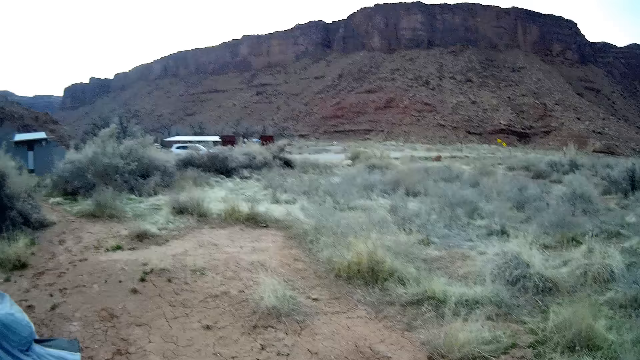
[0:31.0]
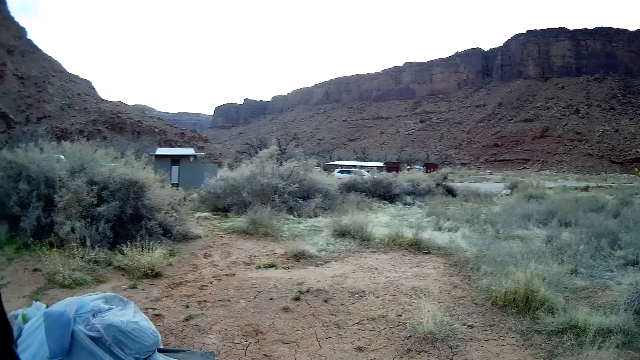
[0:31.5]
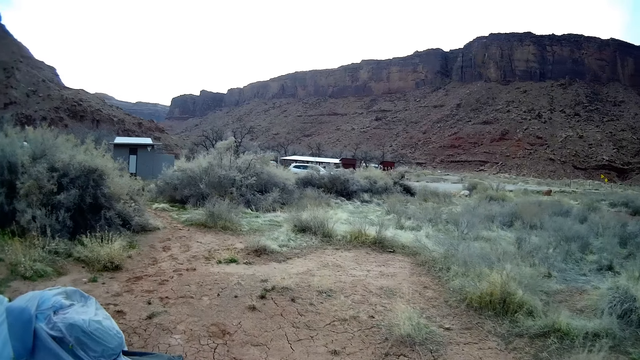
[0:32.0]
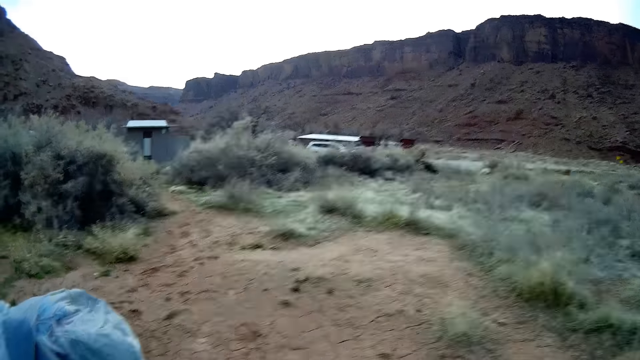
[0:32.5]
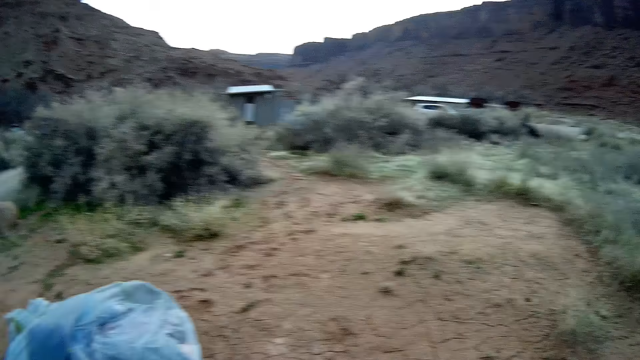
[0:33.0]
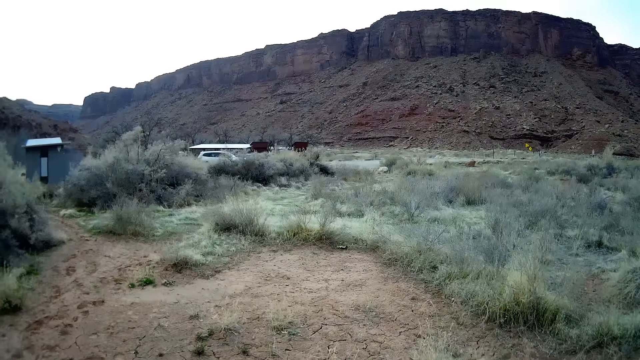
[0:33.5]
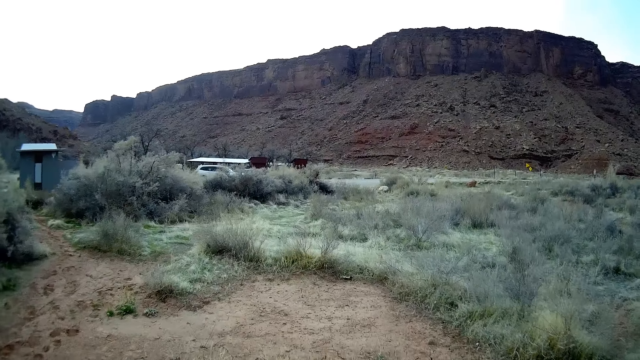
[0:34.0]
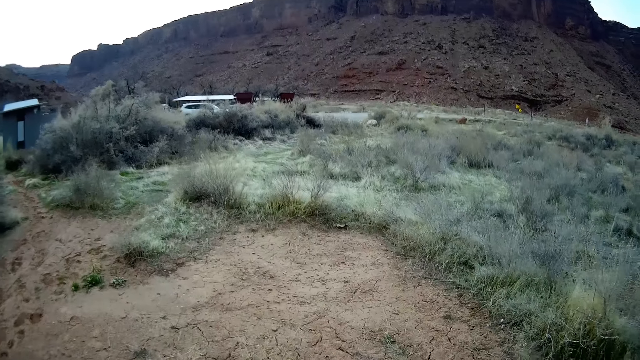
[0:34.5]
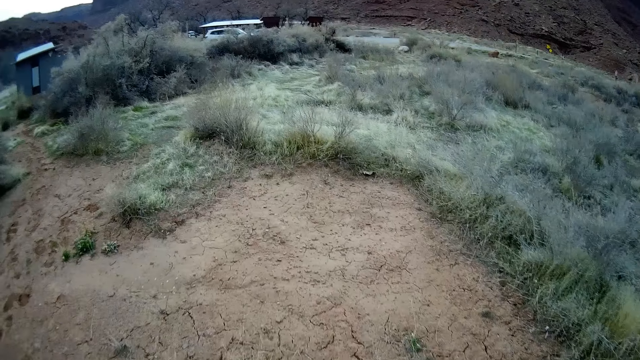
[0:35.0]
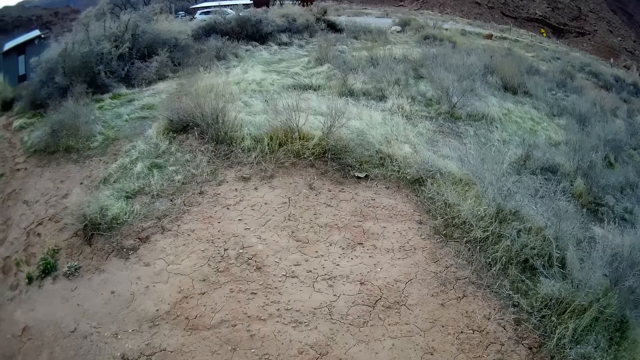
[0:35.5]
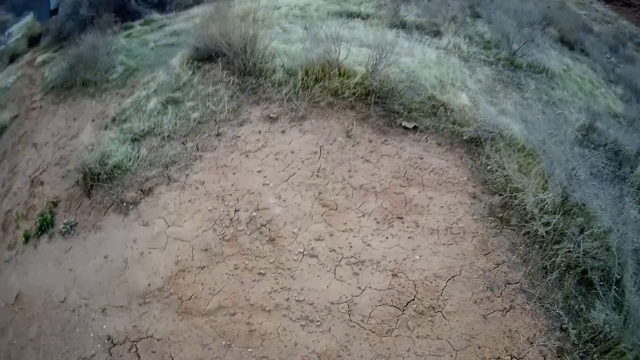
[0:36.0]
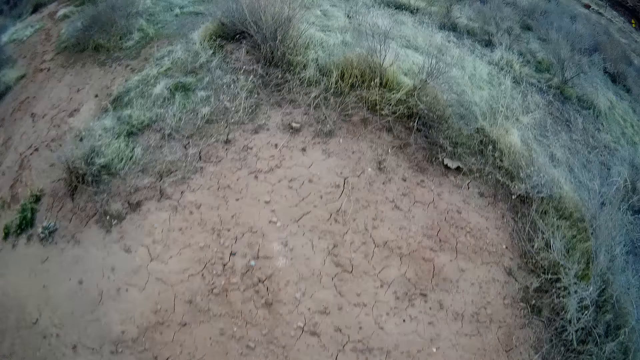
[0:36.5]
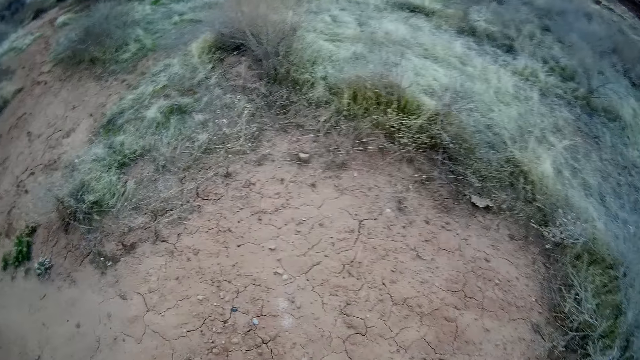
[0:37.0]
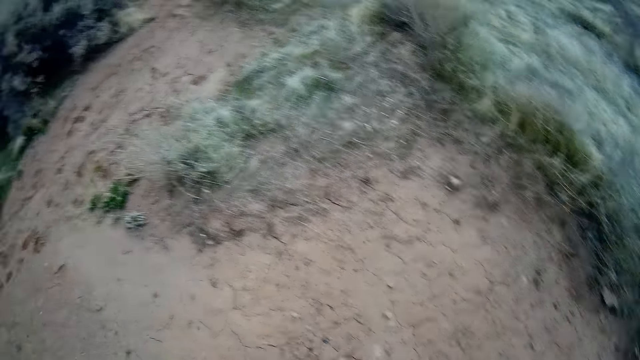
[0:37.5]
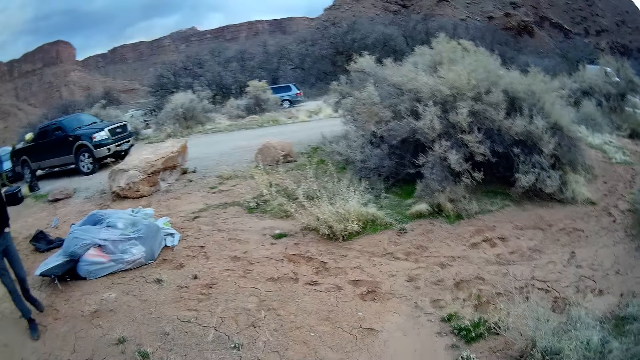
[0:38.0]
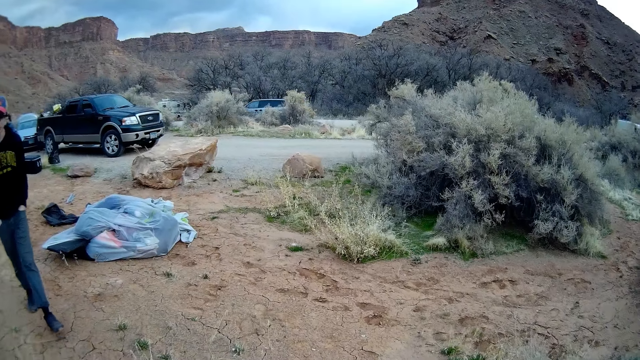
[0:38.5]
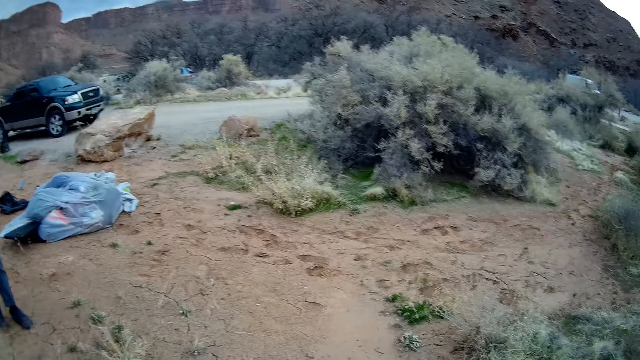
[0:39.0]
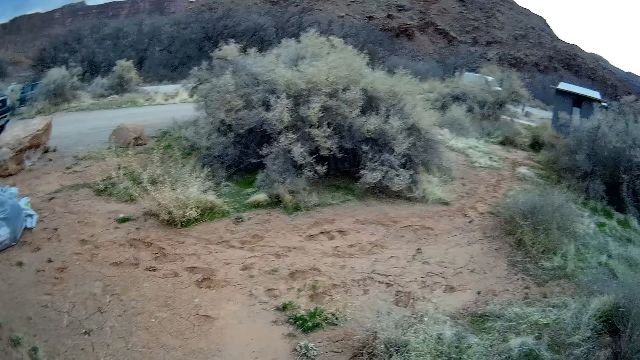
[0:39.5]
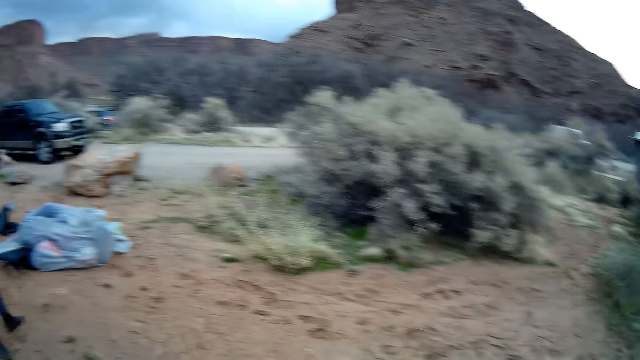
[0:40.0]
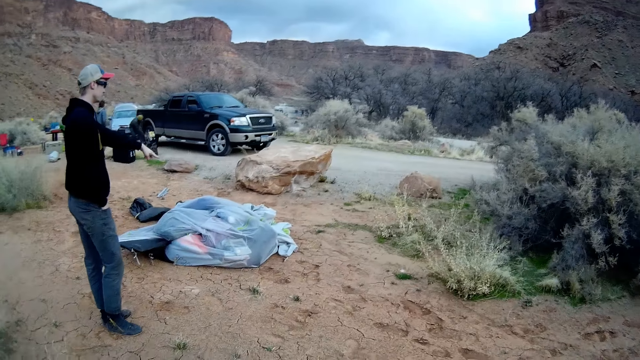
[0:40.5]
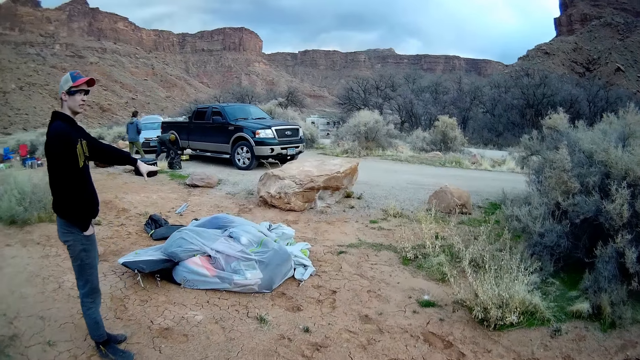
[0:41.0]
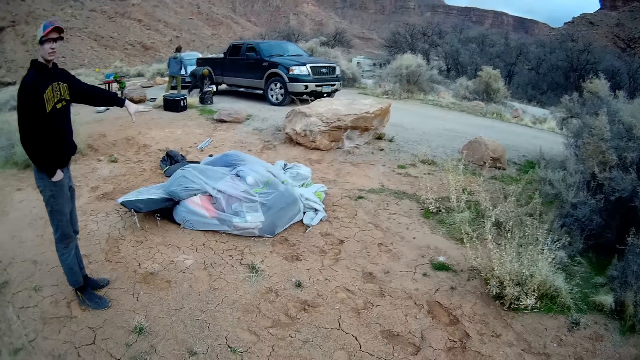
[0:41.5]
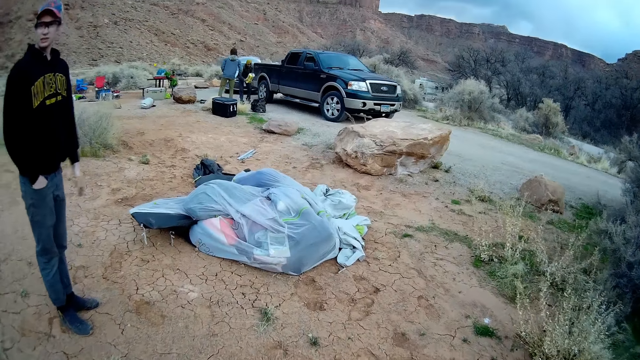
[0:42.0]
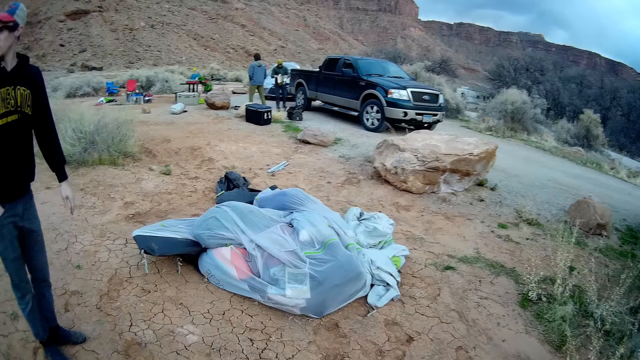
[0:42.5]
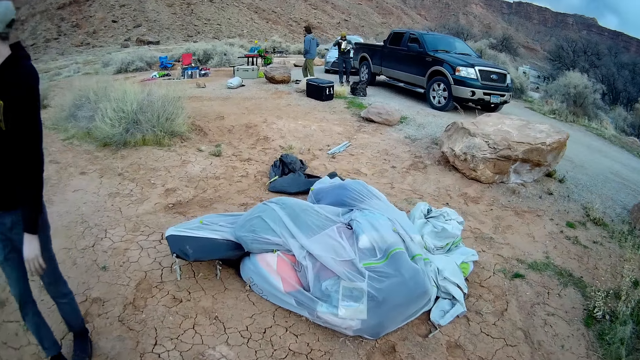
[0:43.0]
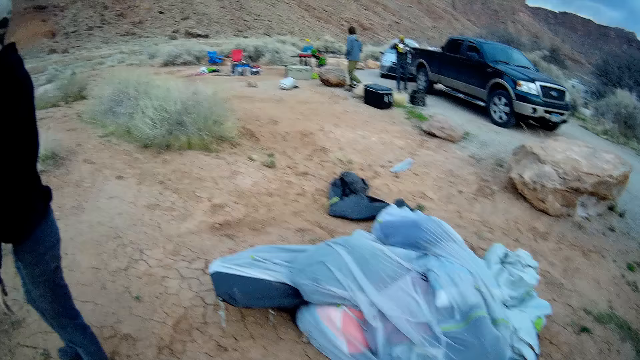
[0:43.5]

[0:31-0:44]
The camera wearer stands on the ground. They walk around a camp site. A man walks on the ground. Another man places both hands in his pocket. The camera wearer stands on the ground. The other man makes a hand gesture towards the ground. Another man puts something on the ground. Another man stands on the ground. Another man picks up a carton from the ground with both hands.

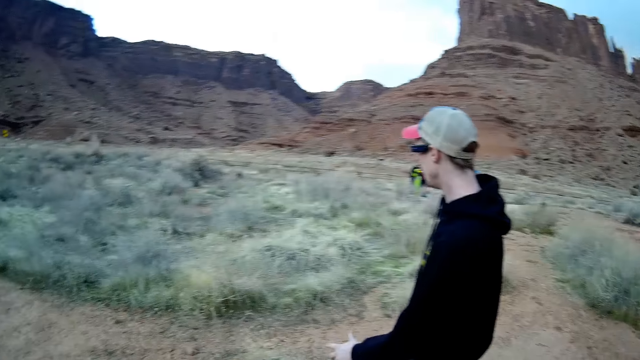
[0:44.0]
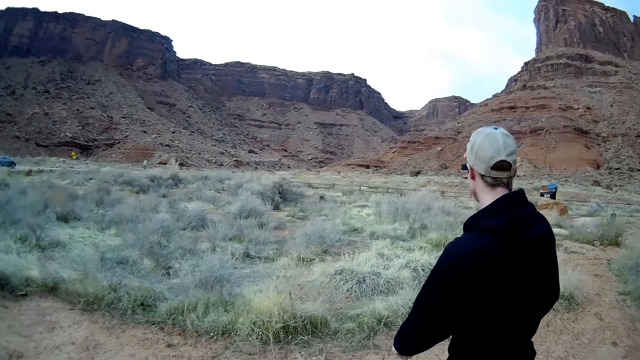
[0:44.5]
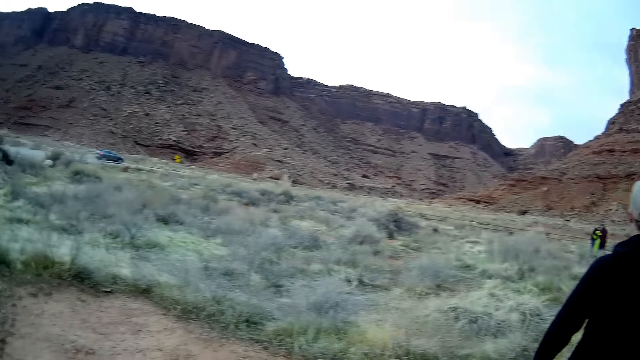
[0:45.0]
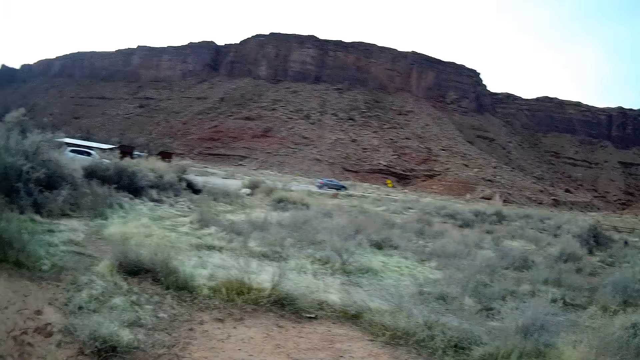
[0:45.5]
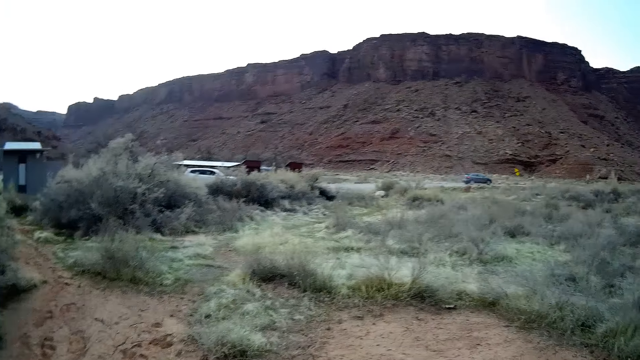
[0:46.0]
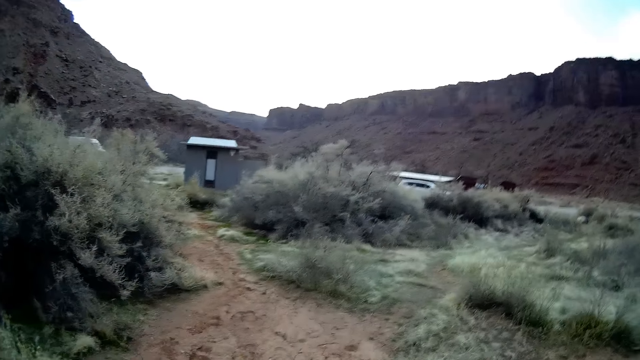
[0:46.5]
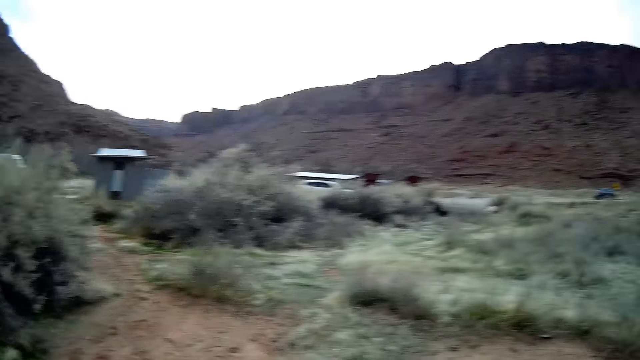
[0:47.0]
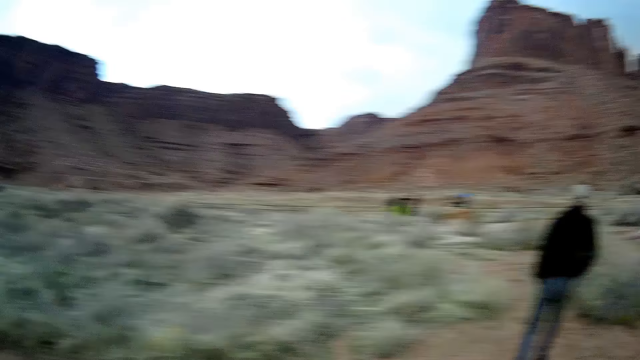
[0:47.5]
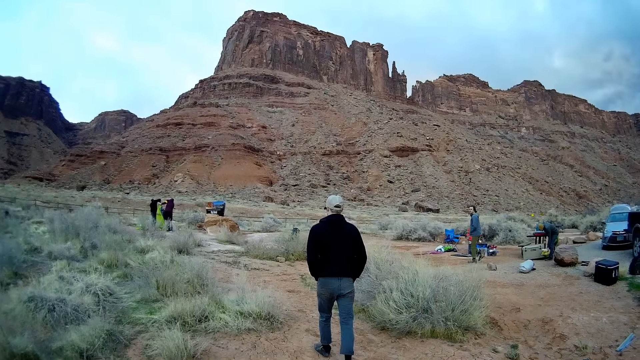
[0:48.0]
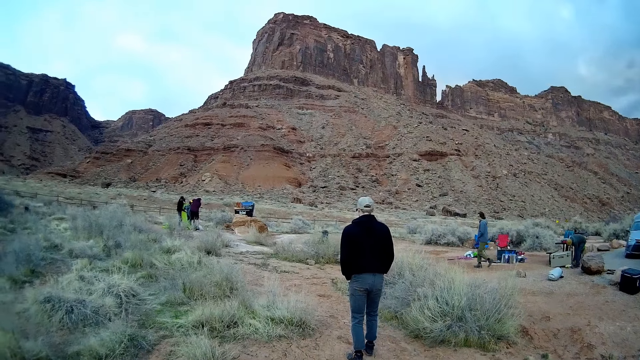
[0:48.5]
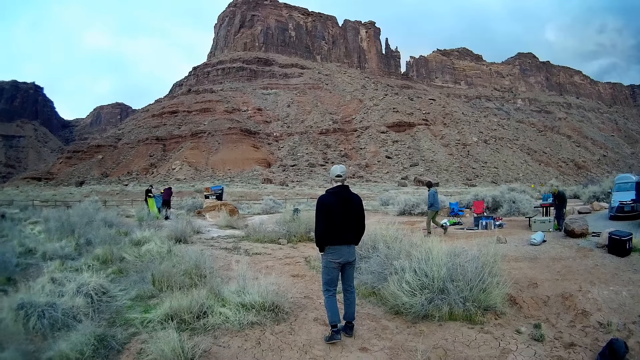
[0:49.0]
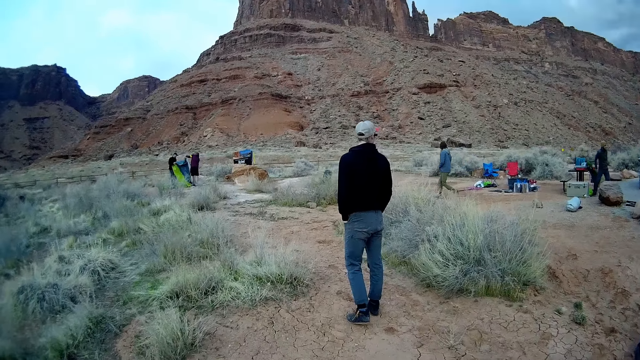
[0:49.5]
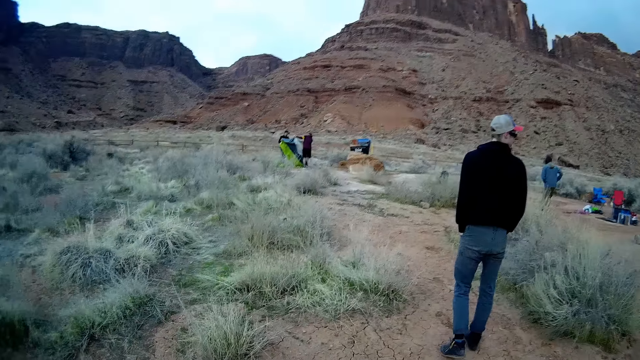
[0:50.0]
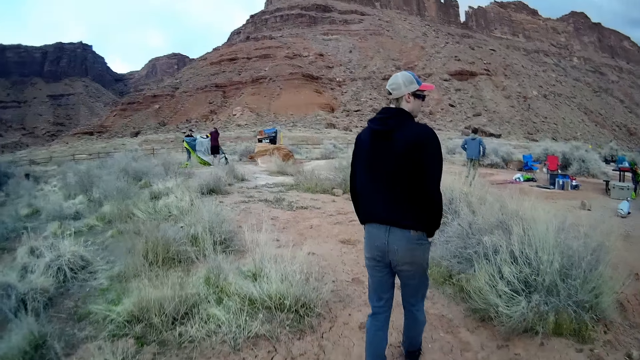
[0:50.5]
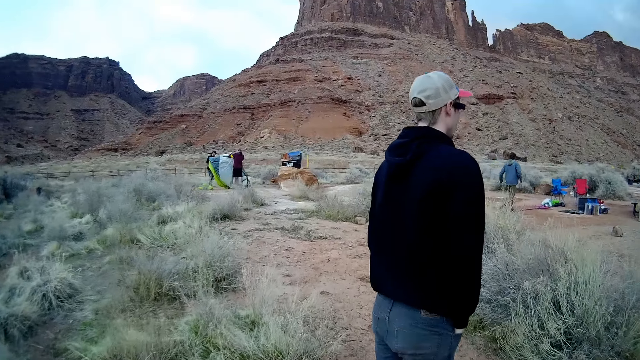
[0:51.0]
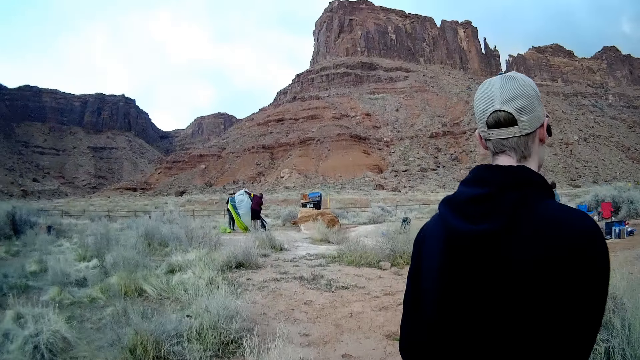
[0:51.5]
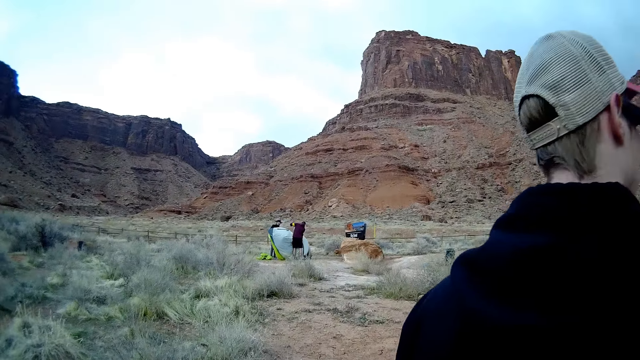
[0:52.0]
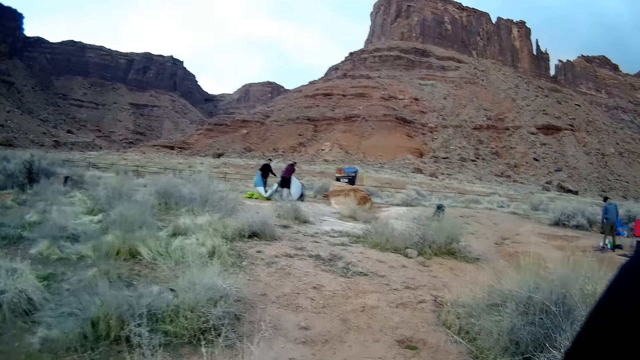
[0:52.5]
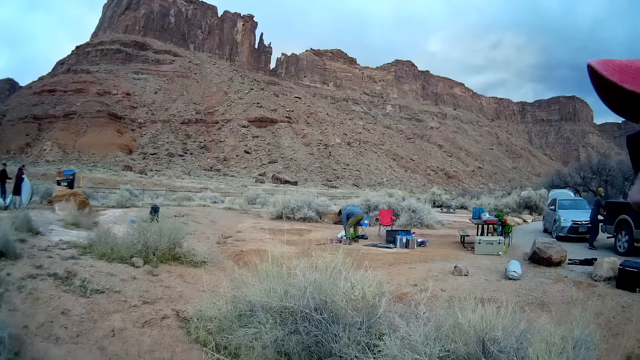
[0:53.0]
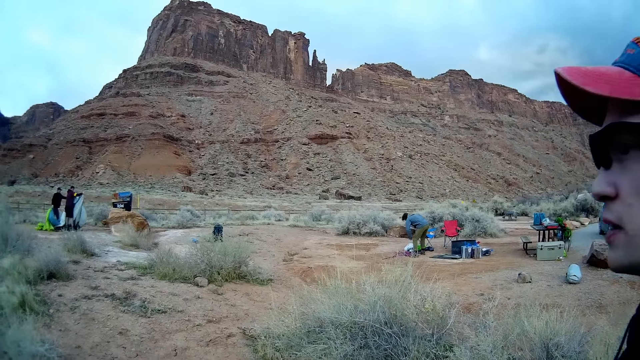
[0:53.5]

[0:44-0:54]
The camera wearer and a man walk around the camp site. Another man walks on the ground. The first man stands on the ground. Another man puts something on the ground. Another man holds something on the ground. The second man walks on the ground. The camera wearer walks on the ground.
